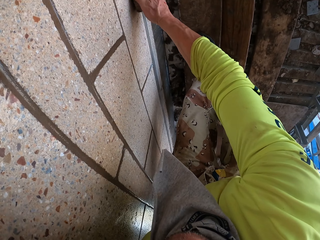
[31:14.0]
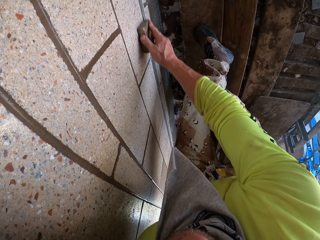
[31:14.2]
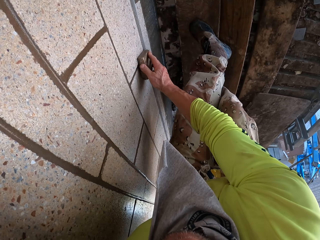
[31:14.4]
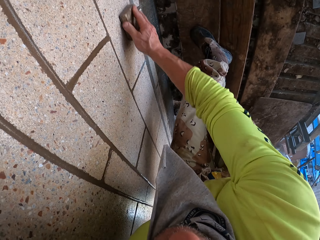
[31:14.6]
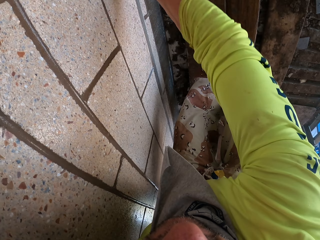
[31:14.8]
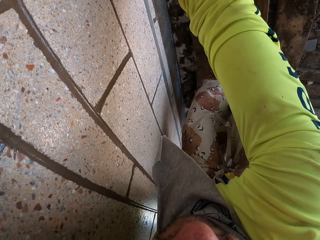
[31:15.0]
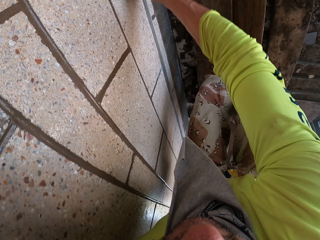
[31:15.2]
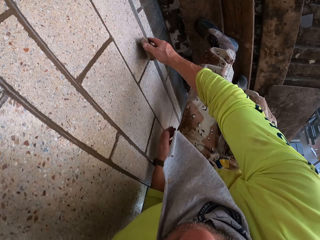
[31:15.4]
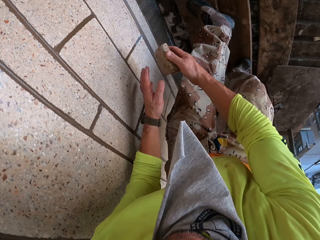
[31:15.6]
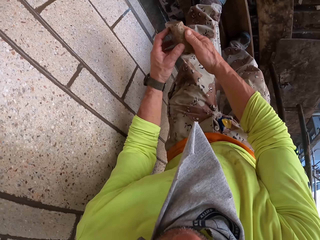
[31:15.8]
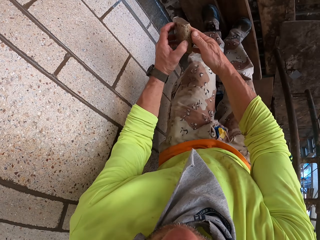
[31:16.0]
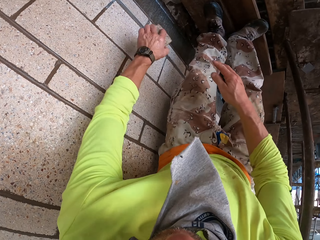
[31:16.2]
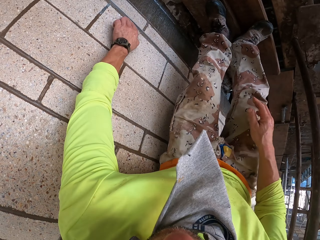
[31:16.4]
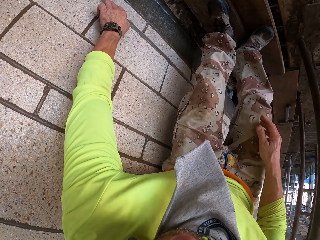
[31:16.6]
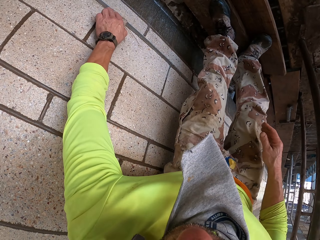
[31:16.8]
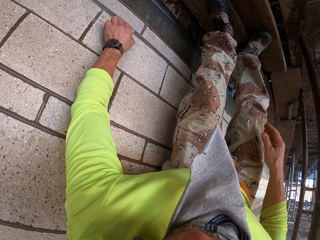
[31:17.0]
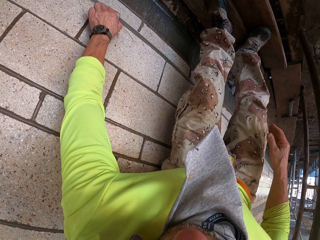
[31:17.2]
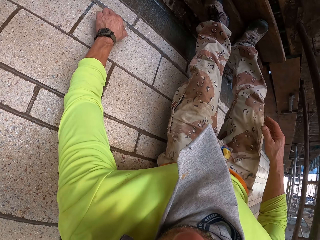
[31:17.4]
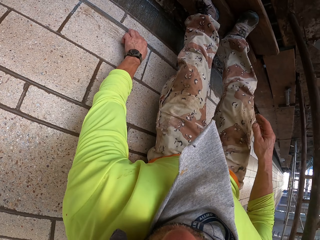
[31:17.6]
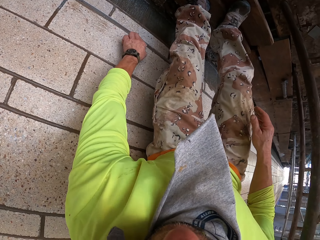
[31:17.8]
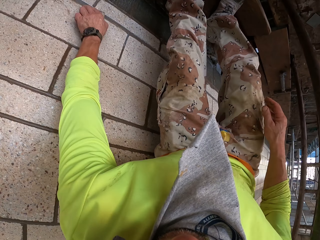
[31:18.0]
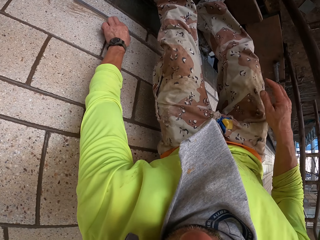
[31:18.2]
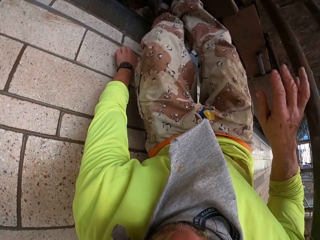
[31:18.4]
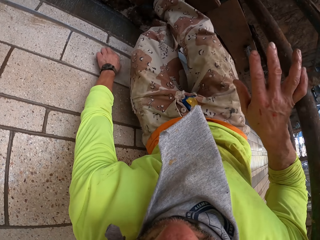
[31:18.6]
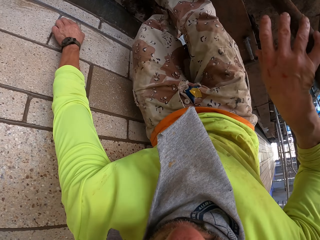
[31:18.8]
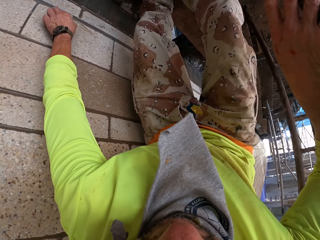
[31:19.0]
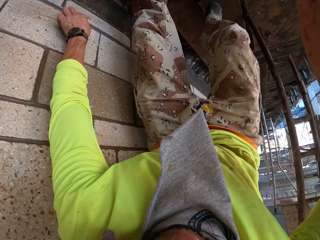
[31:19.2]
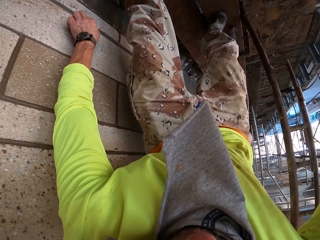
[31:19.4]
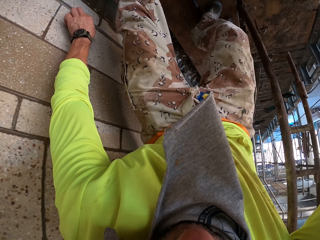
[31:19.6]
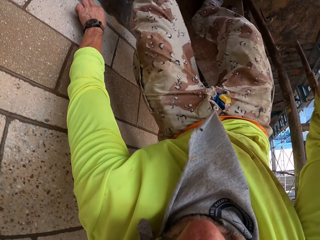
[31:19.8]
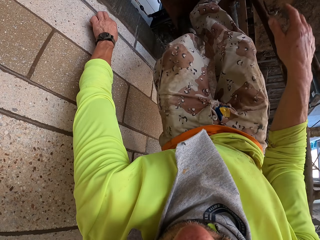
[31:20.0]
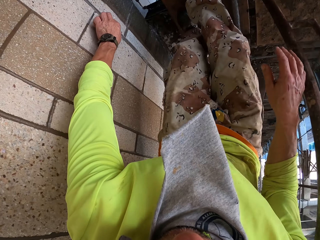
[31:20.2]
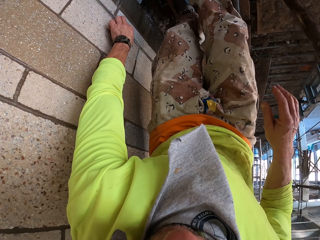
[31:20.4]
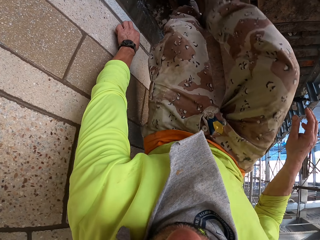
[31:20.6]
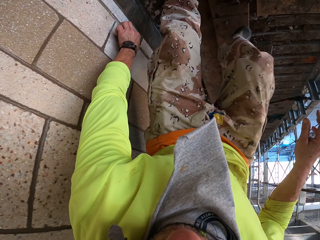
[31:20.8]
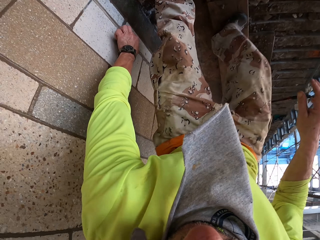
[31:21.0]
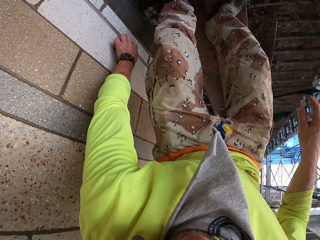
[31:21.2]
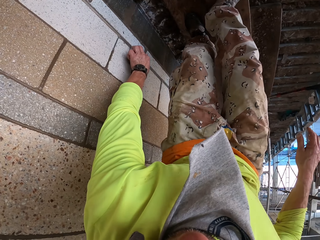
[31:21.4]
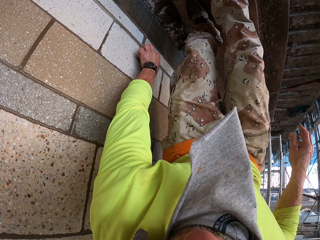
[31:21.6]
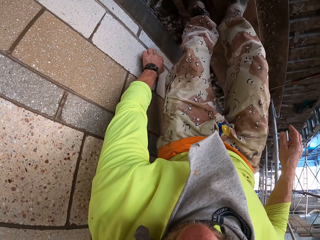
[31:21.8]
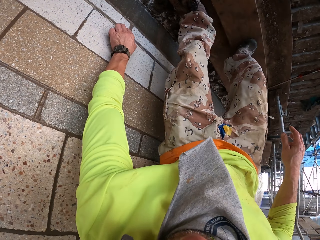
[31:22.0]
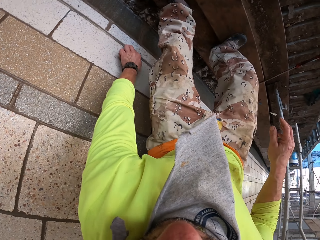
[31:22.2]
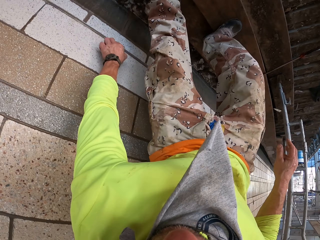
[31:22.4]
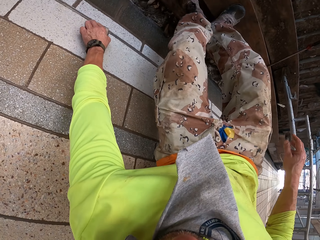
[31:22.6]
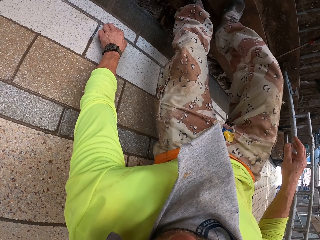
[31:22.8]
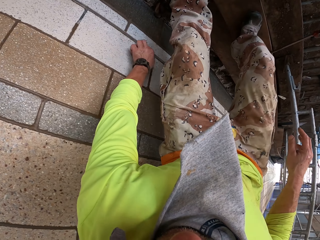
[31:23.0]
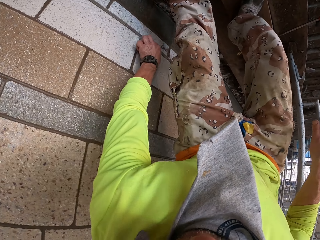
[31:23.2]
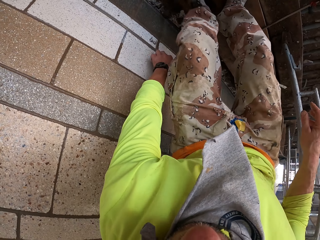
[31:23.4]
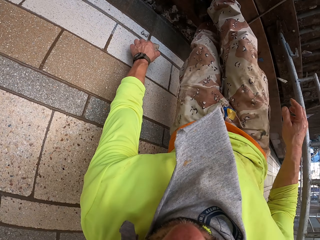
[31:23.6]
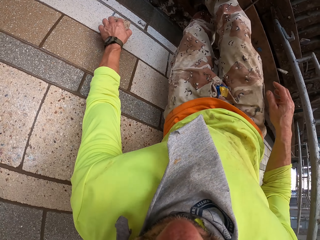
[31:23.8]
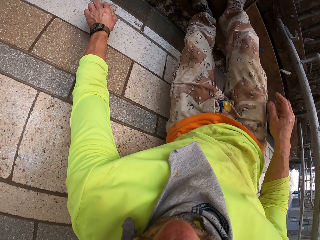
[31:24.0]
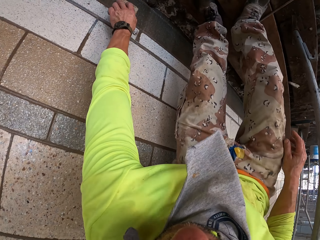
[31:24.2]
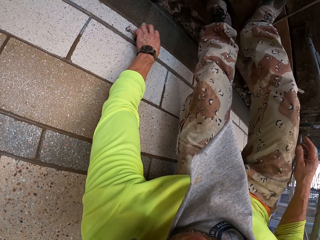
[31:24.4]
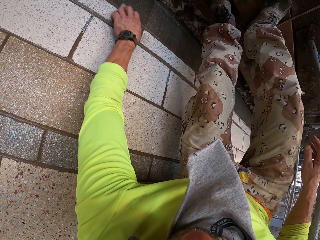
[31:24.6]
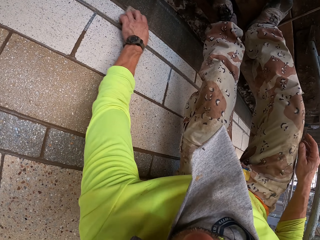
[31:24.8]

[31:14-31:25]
The camera wearer holds a scrubber with the left hand. They scrub a wall with the scrubber.

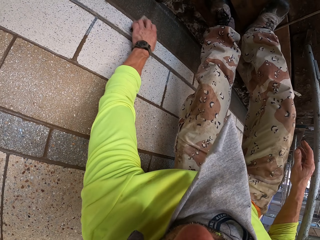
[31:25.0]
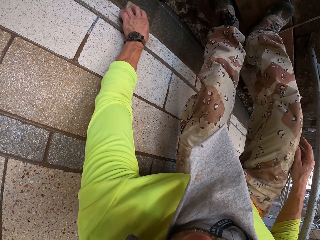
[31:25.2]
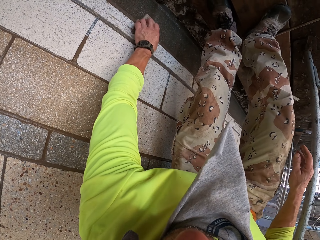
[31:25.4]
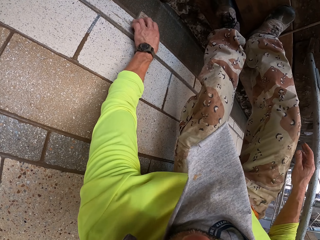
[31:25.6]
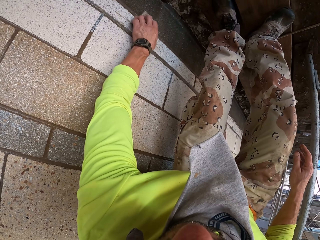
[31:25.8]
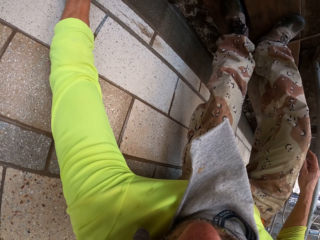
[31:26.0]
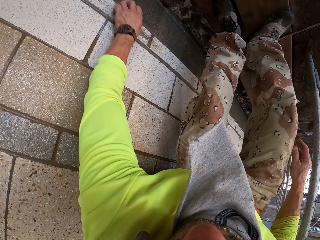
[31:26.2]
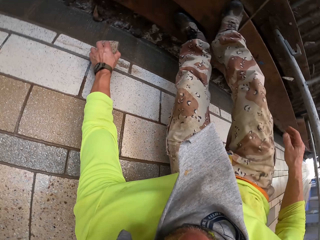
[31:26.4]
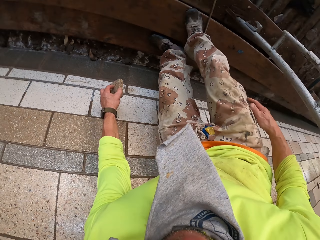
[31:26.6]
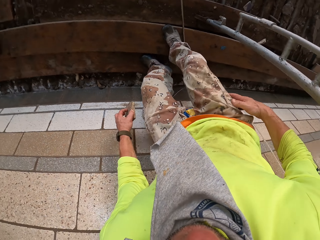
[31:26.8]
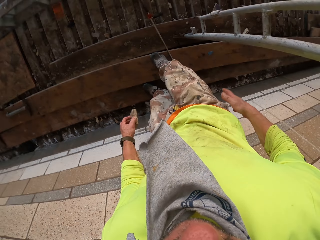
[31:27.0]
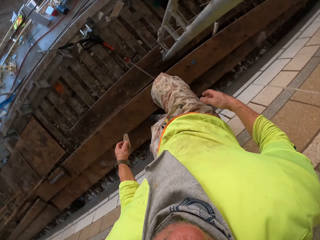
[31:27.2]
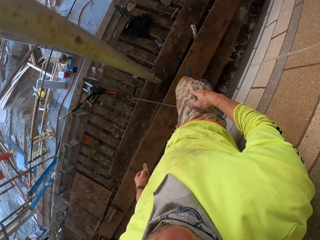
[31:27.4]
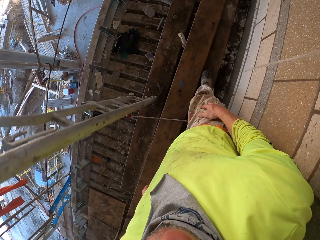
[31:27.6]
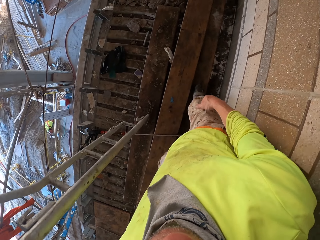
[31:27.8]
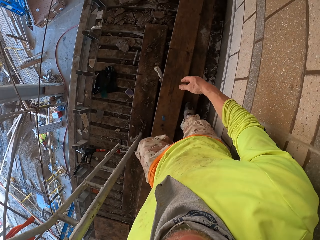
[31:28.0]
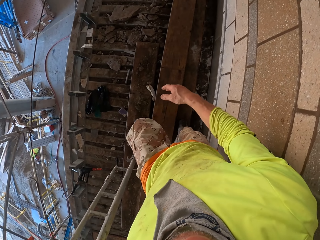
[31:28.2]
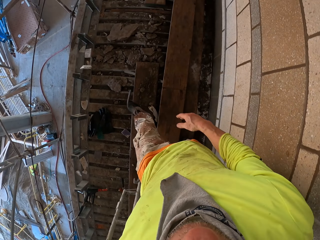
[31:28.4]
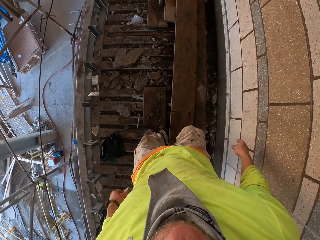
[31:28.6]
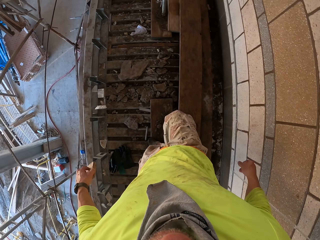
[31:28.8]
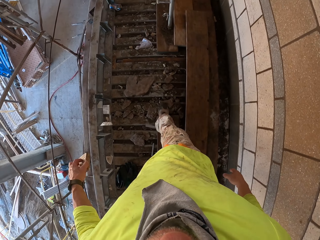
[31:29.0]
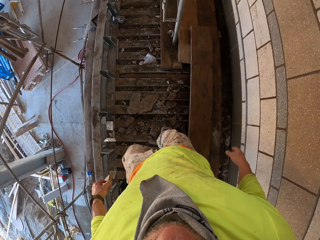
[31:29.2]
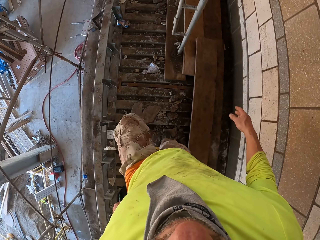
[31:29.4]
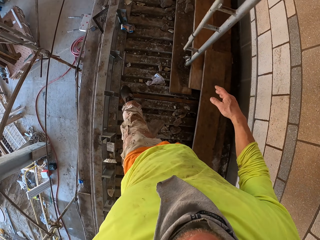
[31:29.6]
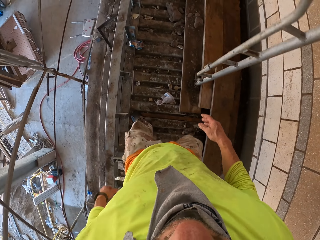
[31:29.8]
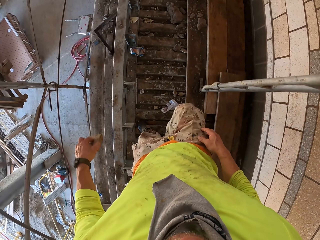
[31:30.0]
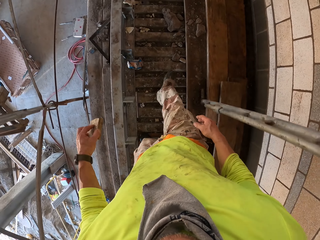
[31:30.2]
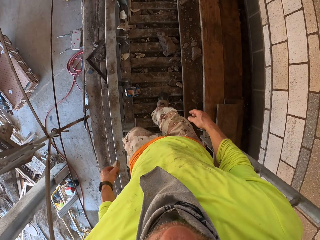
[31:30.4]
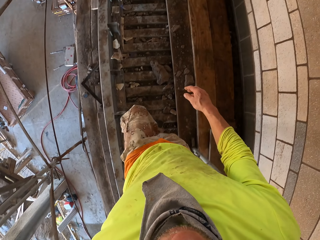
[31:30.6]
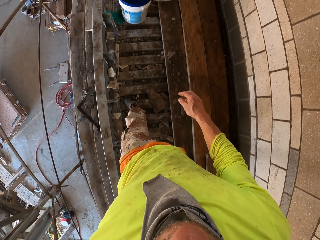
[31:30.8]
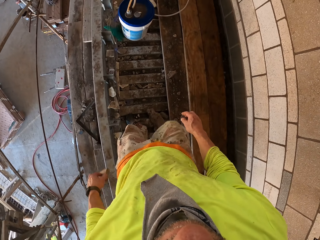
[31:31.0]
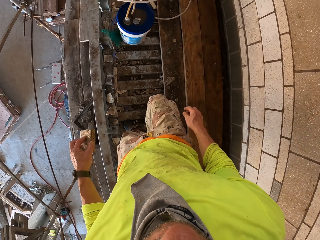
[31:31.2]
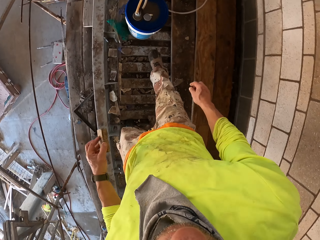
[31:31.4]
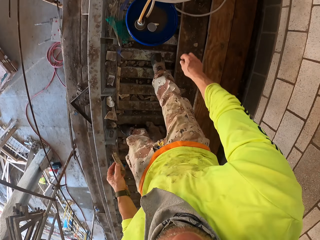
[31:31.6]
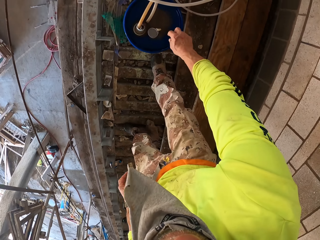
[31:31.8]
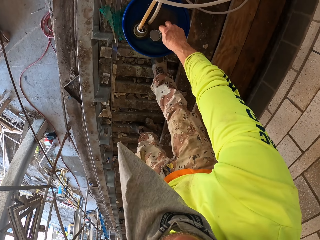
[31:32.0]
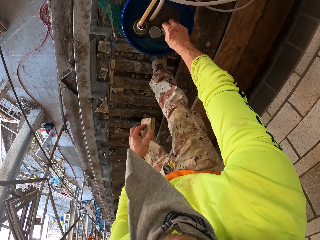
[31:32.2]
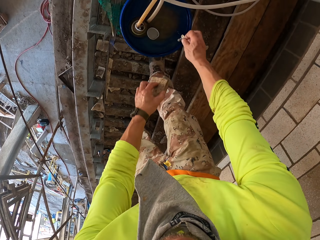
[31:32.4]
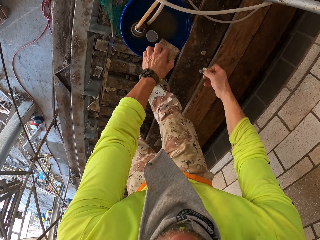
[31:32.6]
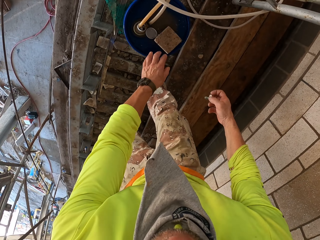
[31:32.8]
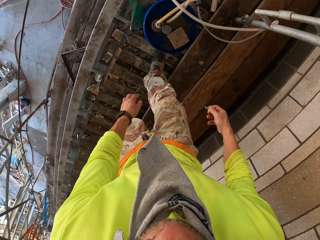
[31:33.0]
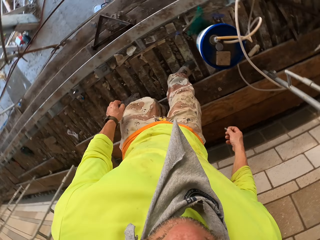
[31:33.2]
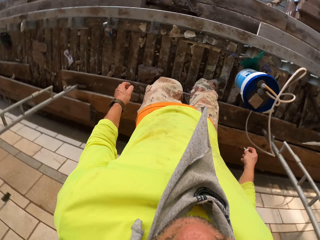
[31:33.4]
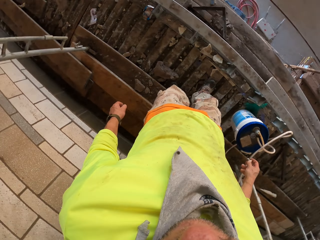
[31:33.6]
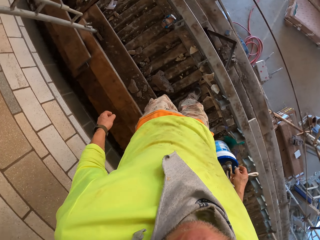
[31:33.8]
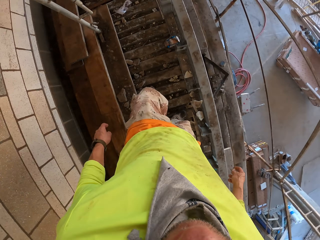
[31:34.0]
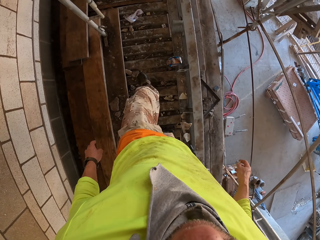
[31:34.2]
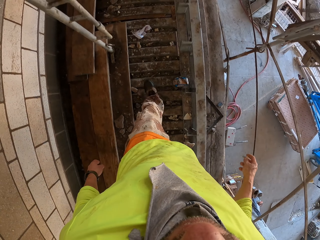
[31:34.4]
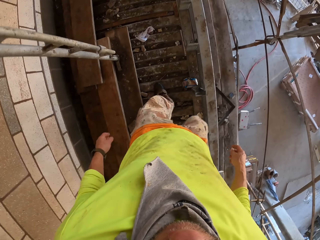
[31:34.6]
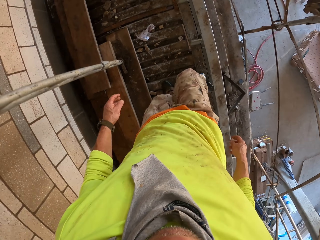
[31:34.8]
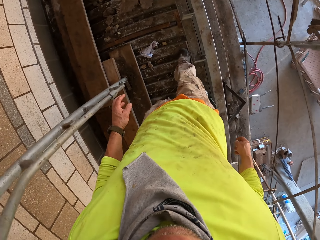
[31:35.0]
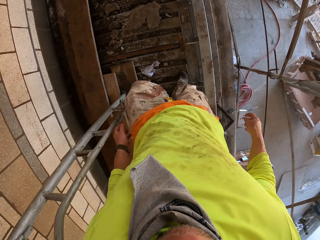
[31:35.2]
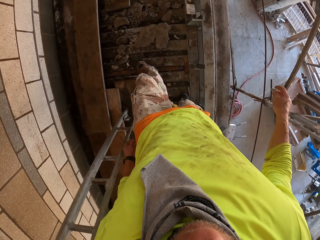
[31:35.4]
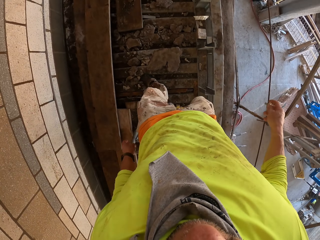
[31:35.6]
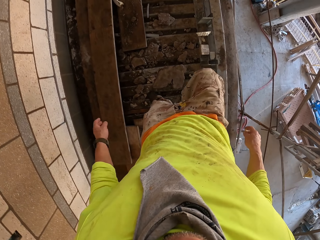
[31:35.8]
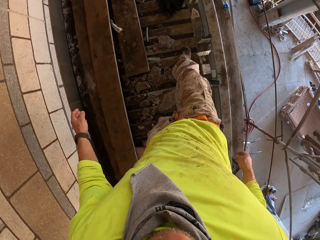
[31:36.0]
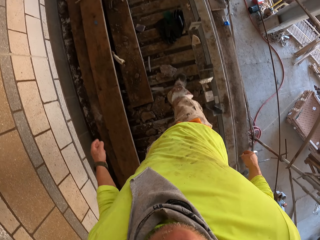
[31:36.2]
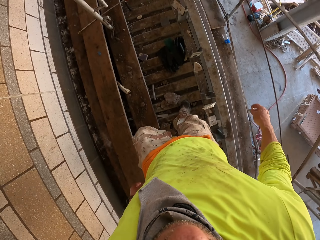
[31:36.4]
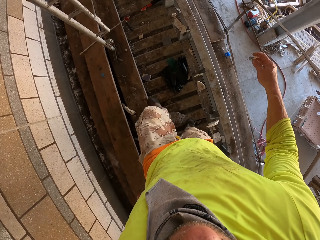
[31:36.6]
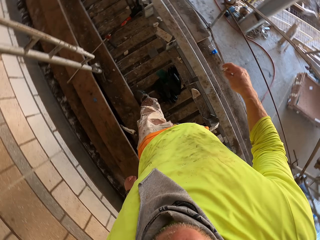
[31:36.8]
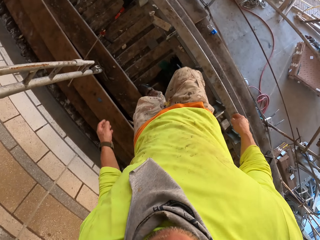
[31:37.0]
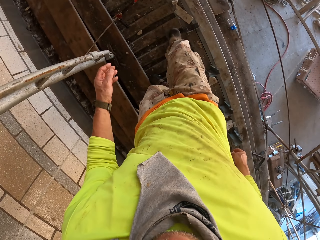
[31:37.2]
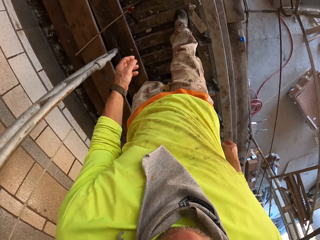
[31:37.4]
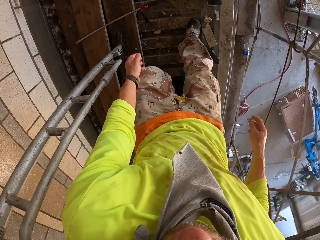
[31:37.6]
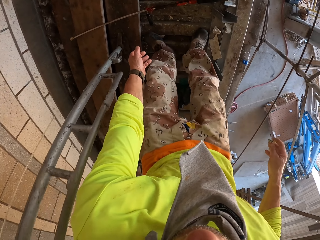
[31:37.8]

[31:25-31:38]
The camera wearer turns to the side. They walk around. They pick up a Loctite PL tip or lid of the sprayer on a bucket. They put a scrubber on the bucket. They turn to the side. They walk around.
